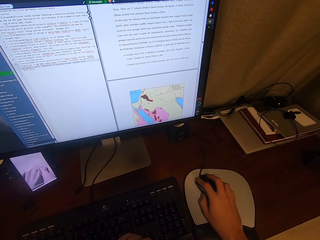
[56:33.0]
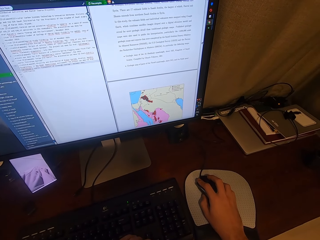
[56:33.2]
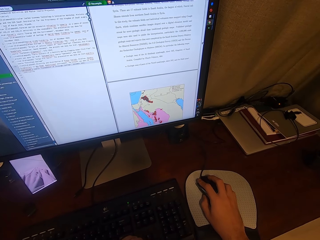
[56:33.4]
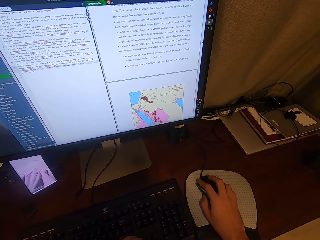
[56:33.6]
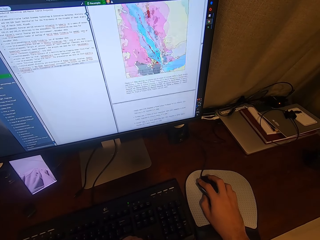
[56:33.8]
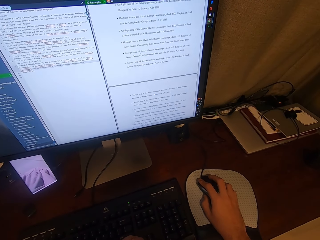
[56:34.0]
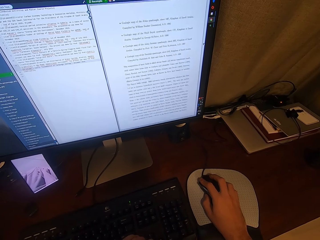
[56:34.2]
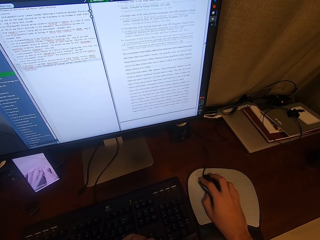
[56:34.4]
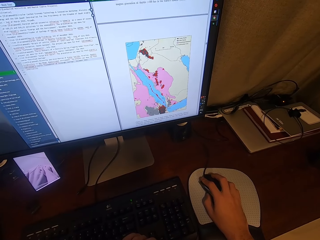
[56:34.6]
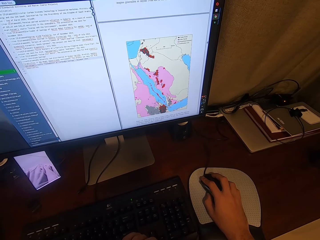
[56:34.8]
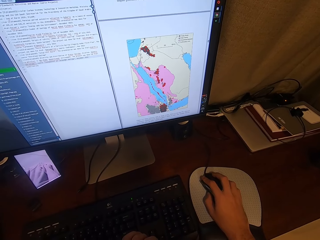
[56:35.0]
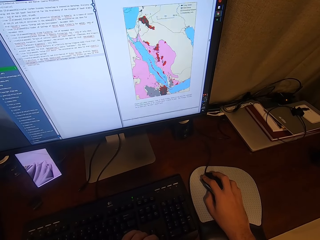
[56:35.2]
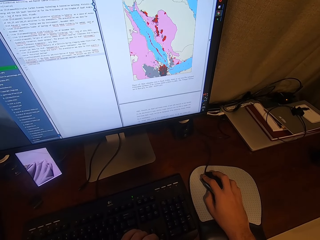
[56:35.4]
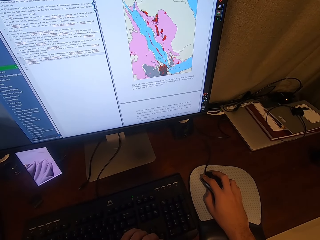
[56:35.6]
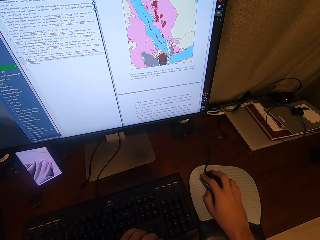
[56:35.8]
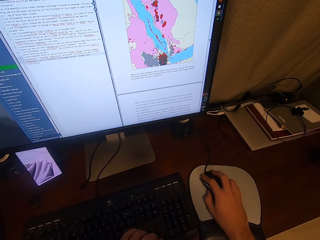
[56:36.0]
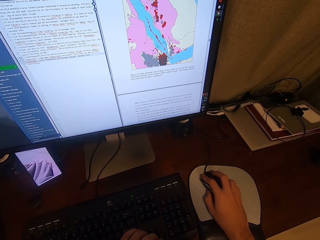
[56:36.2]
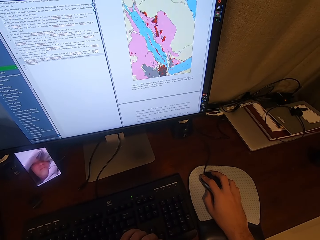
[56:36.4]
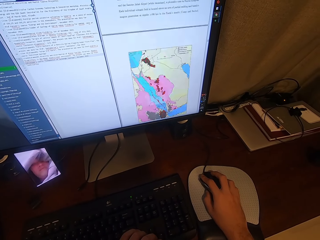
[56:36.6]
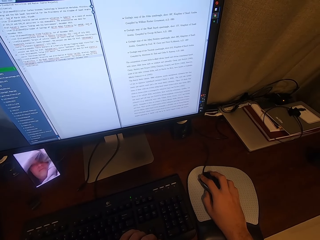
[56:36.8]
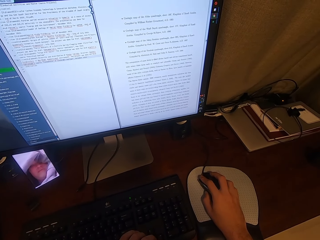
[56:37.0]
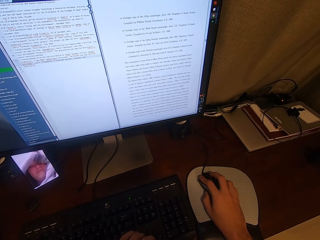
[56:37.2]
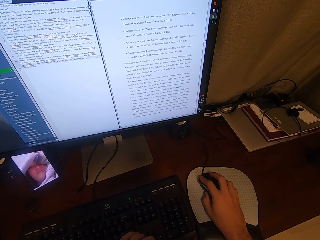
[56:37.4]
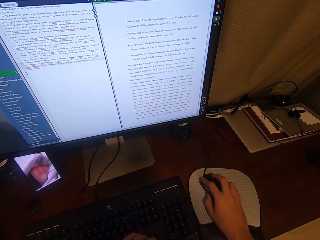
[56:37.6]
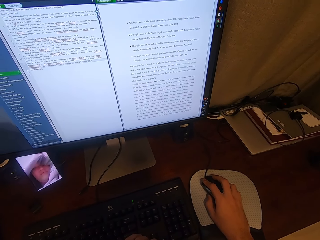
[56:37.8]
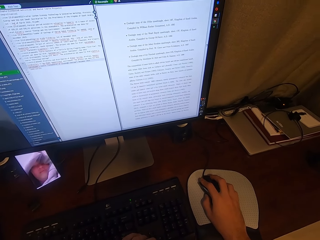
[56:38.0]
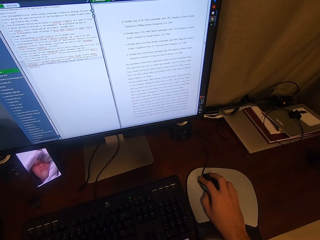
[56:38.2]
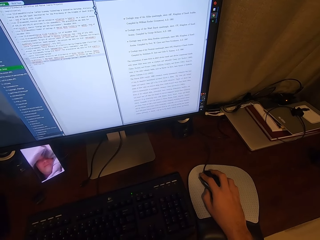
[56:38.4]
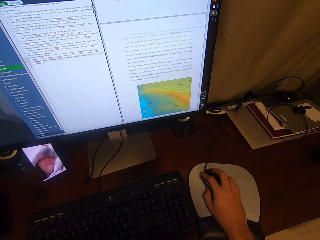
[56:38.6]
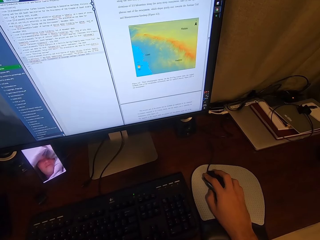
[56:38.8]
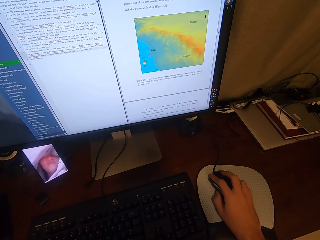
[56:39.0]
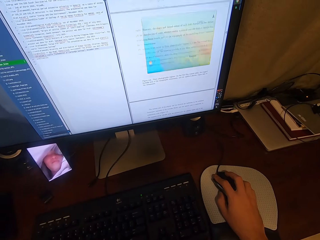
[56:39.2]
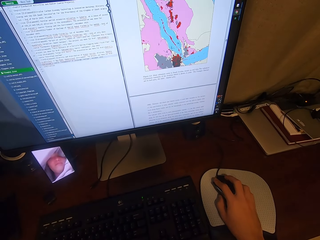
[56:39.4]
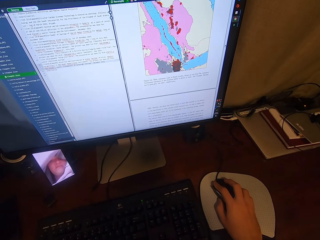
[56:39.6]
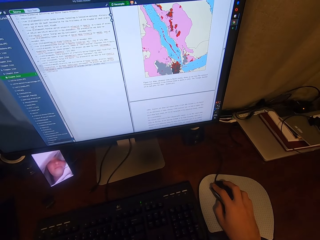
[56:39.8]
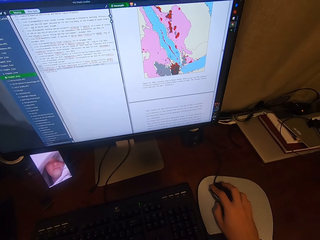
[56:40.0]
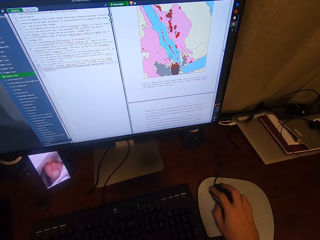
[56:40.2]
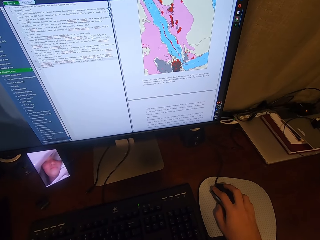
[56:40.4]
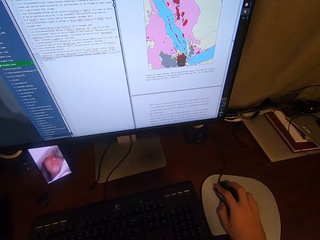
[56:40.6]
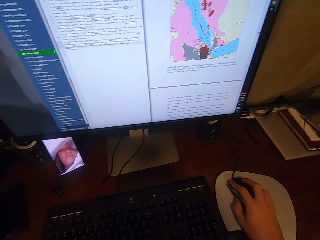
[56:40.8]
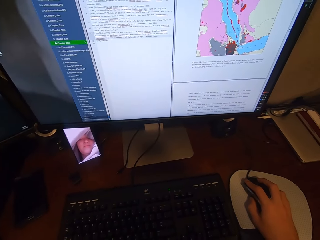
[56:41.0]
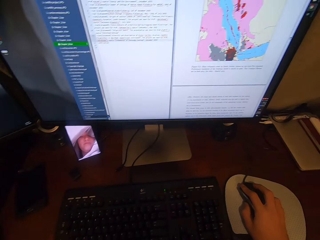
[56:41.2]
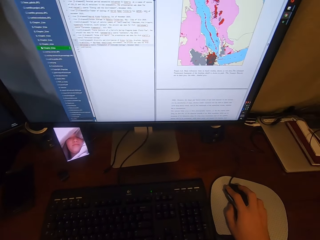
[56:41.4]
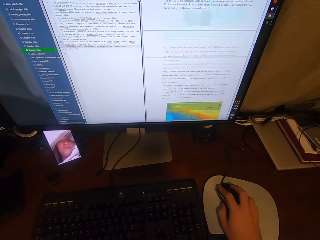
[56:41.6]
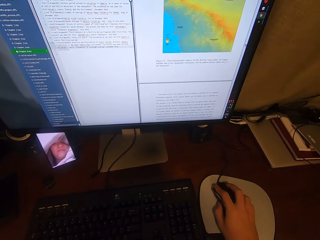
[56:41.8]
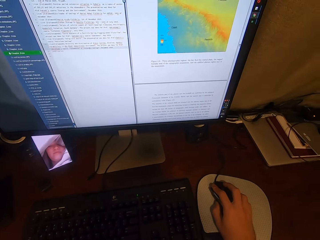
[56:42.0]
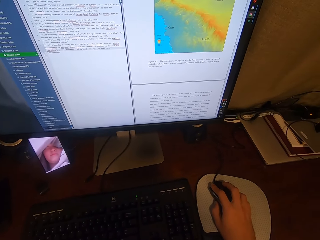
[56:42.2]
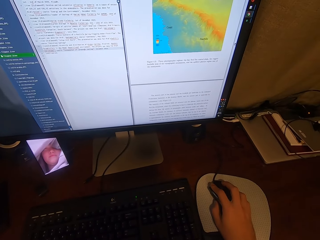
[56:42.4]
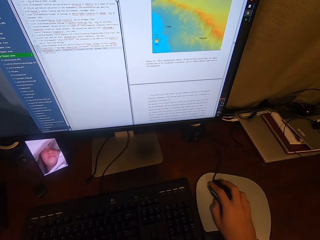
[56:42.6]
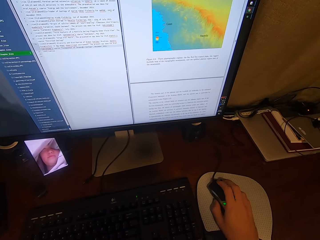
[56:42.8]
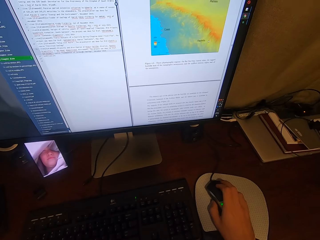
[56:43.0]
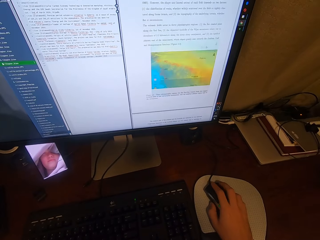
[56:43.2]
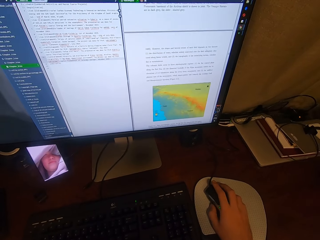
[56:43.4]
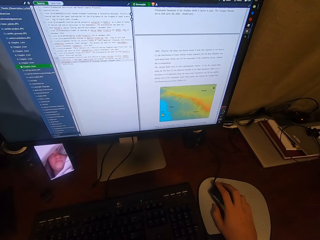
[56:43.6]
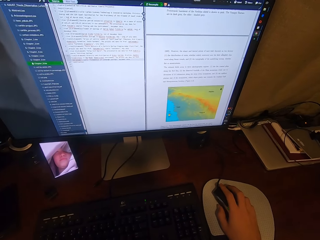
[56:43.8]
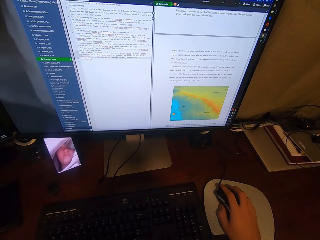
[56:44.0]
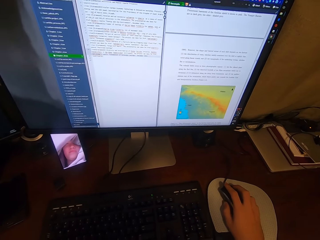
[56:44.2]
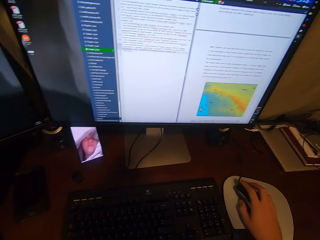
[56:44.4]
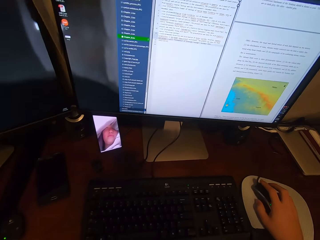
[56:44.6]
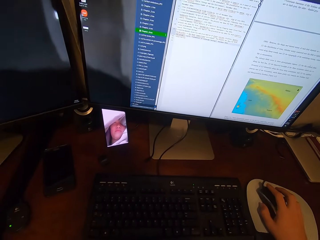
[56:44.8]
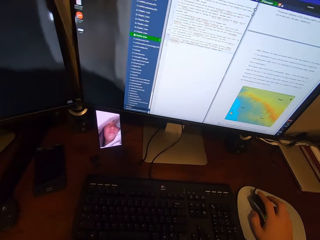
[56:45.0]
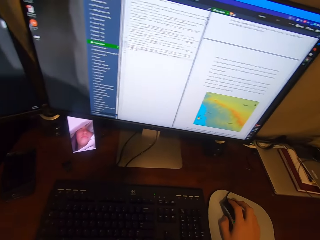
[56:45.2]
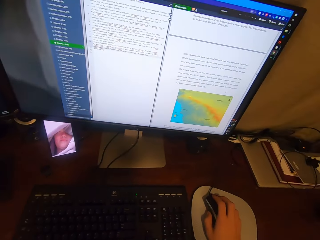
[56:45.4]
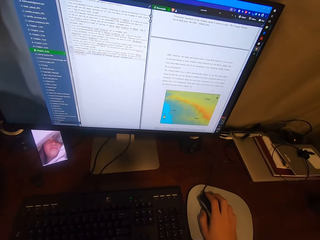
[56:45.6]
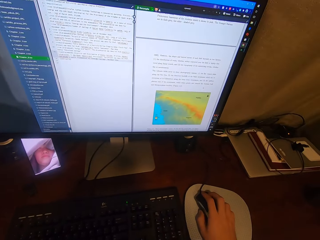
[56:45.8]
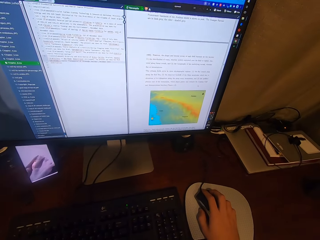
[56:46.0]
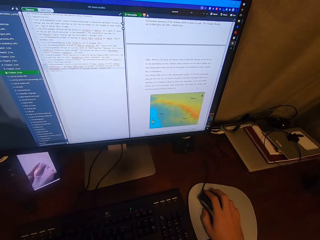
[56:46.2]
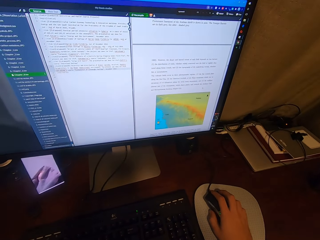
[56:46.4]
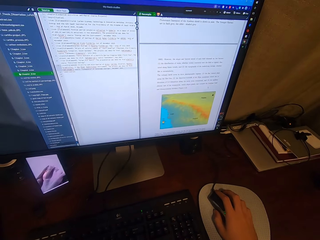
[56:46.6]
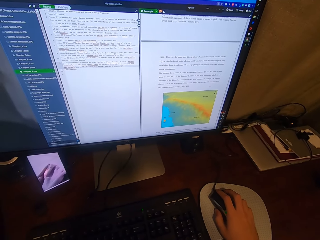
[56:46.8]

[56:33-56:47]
The camera wearer scrolls on the monitor using the keyboard. They scroll on the monitor using the mouse. They view the monitor.

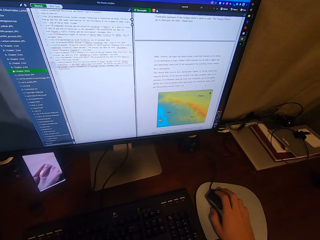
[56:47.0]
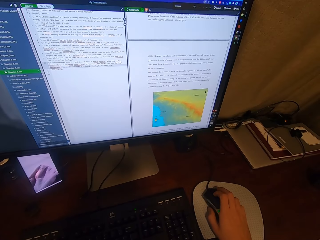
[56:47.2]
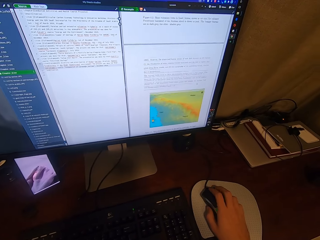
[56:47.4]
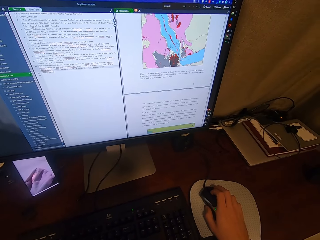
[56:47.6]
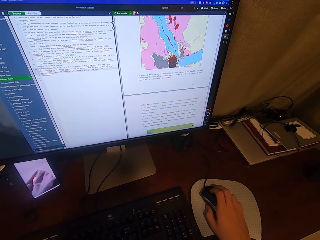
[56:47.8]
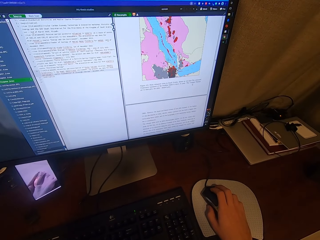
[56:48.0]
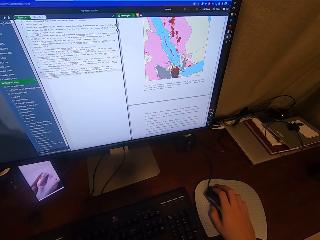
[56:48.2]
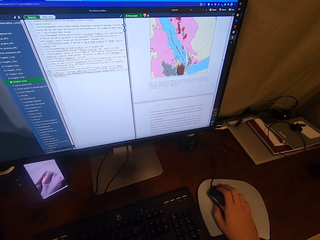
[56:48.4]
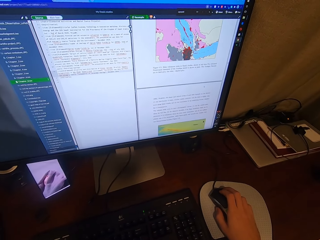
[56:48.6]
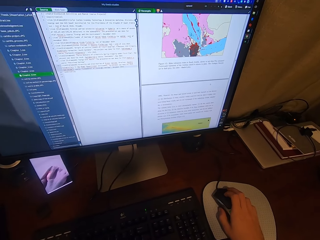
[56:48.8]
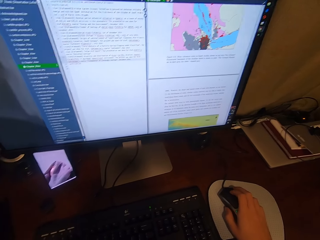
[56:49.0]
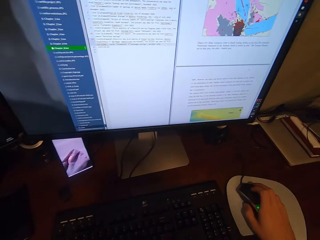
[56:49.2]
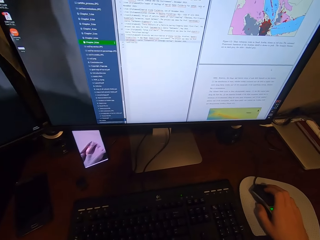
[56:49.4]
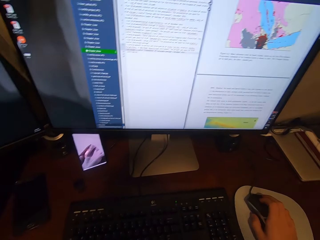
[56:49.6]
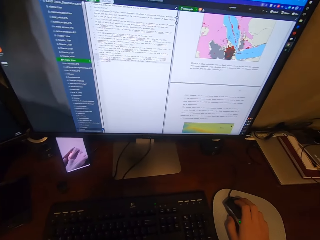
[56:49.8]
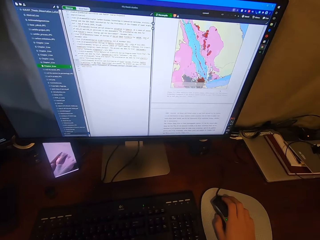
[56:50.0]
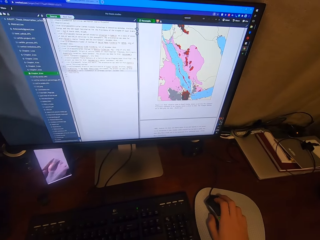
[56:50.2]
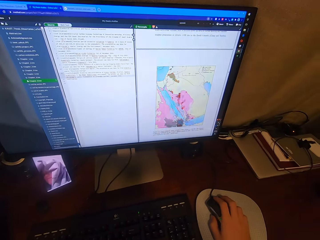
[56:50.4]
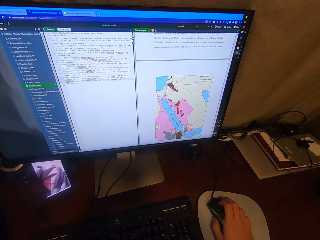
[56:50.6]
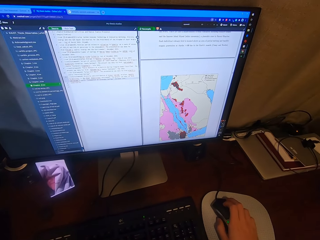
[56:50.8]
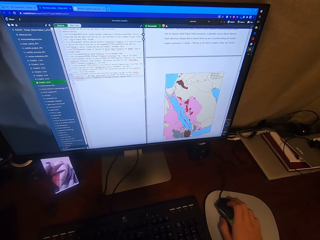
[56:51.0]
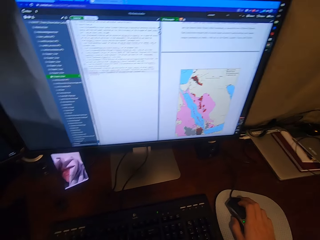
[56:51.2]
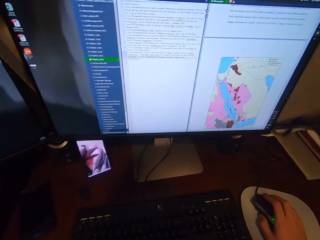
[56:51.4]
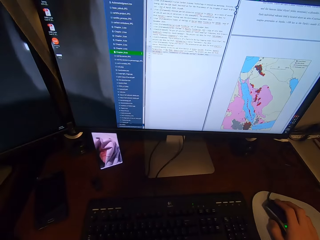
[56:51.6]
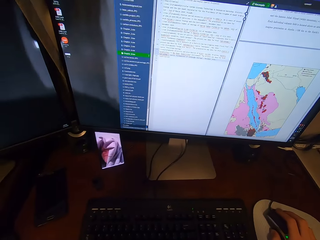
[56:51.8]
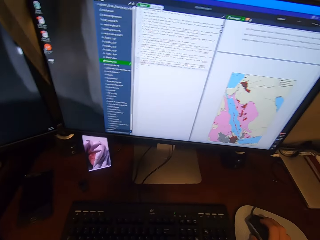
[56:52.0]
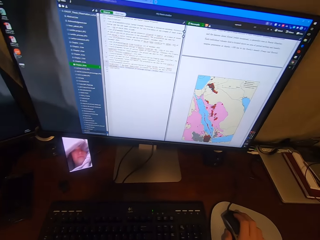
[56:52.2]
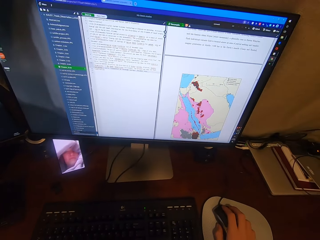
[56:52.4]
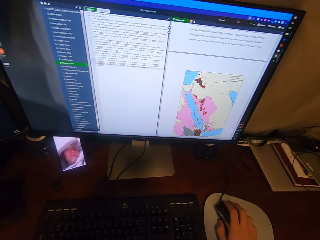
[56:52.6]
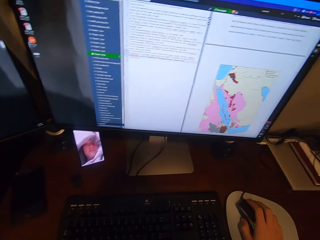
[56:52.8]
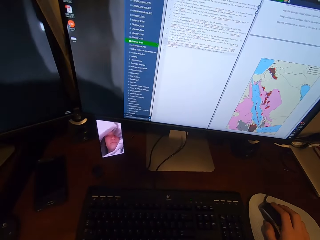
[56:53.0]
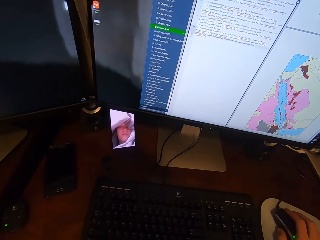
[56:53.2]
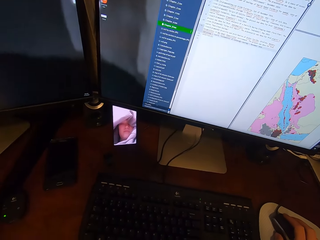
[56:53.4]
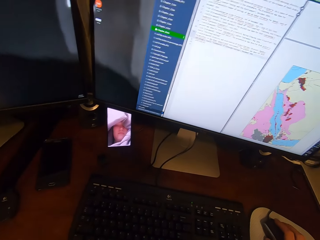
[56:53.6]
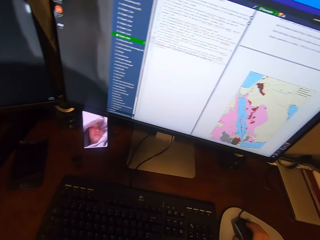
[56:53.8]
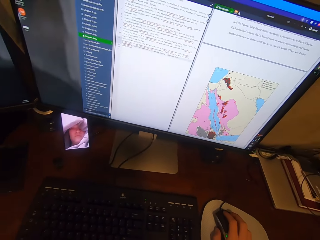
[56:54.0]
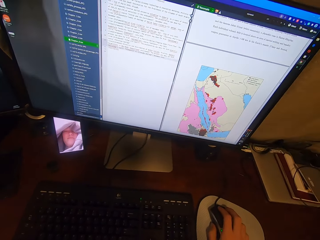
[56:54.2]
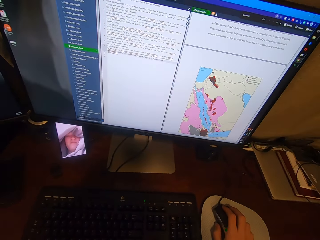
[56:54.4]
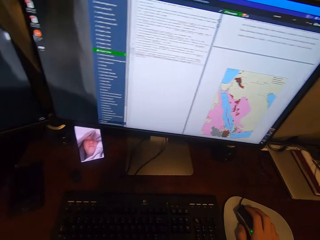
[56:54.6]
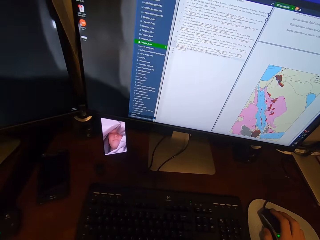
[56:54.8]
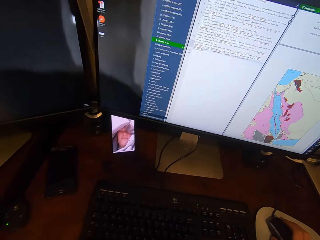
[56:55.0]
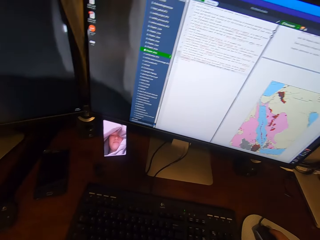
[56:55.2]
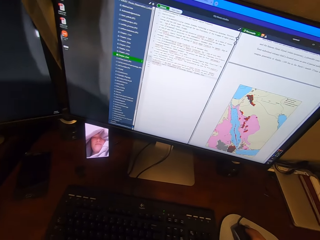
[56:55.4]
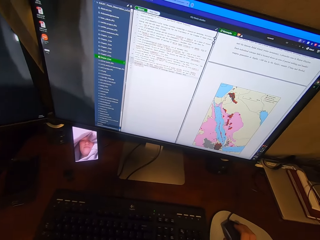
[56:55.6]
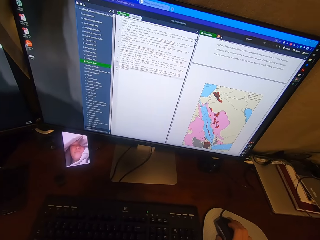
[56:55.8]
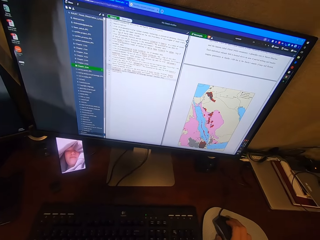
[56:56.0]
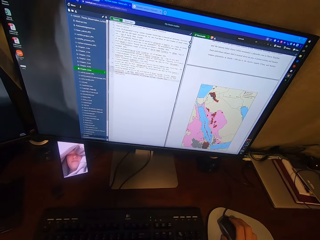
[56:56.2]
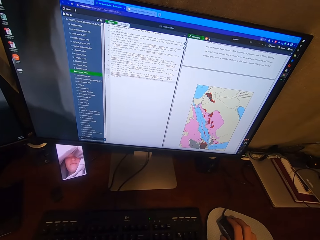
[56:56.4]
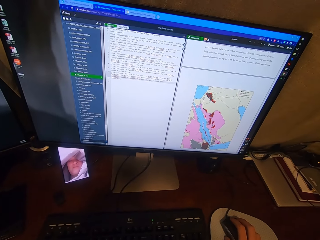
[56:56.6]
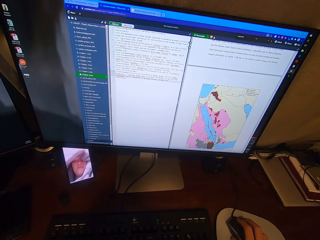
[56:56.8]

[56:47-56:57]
The camera wearer scrolls on the monitor using the mouse. They view the monitor.
